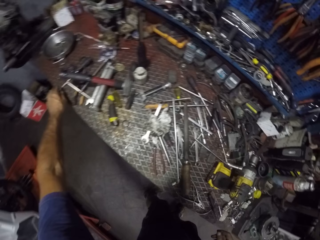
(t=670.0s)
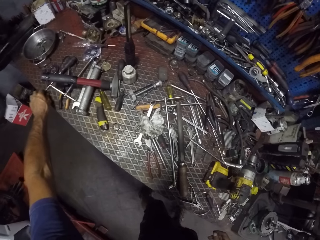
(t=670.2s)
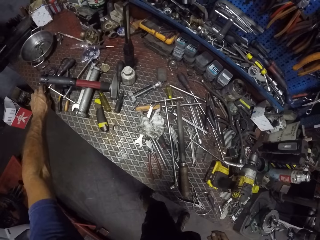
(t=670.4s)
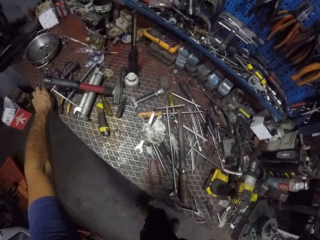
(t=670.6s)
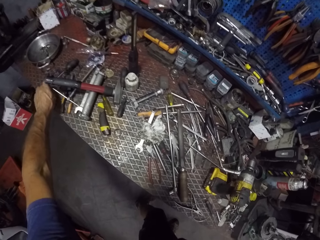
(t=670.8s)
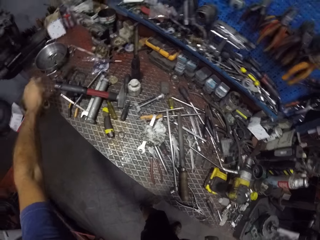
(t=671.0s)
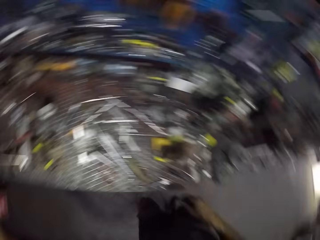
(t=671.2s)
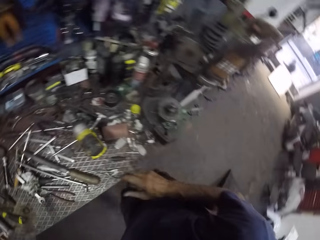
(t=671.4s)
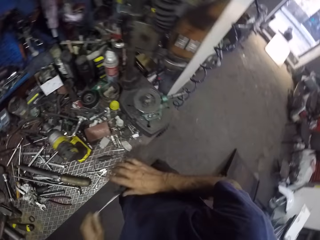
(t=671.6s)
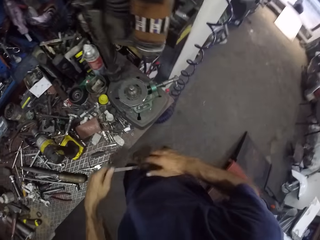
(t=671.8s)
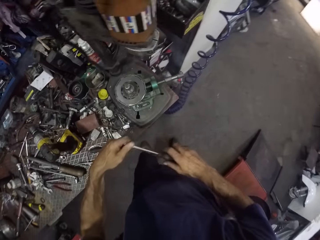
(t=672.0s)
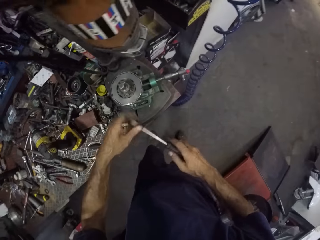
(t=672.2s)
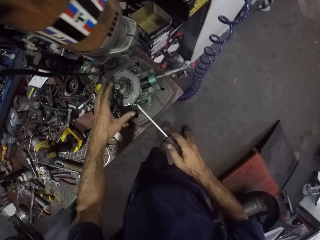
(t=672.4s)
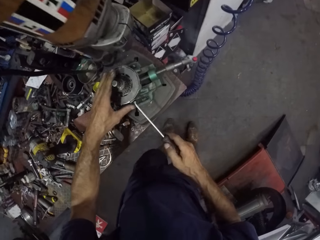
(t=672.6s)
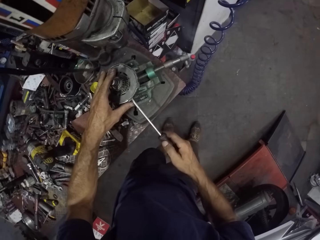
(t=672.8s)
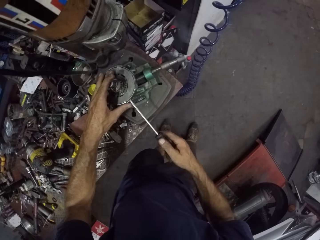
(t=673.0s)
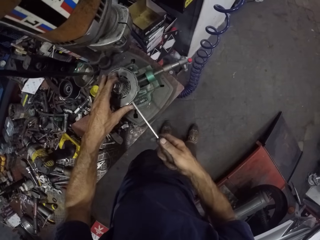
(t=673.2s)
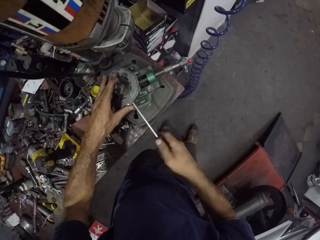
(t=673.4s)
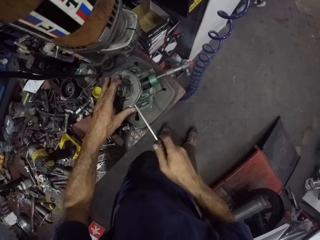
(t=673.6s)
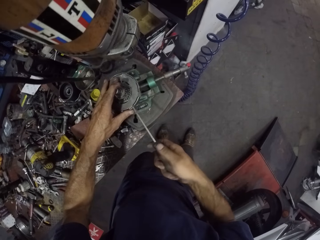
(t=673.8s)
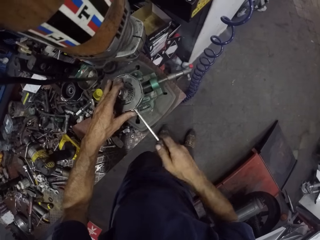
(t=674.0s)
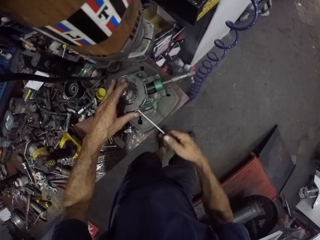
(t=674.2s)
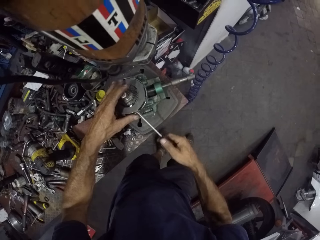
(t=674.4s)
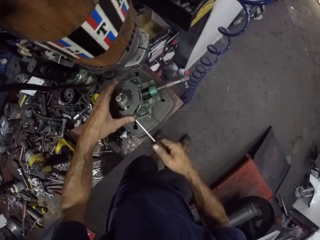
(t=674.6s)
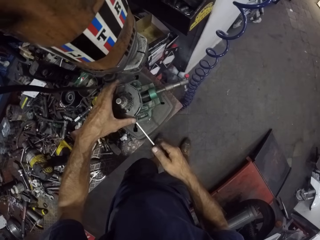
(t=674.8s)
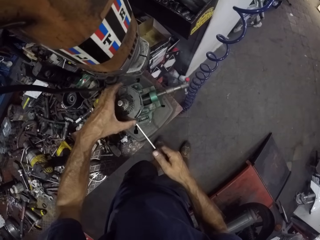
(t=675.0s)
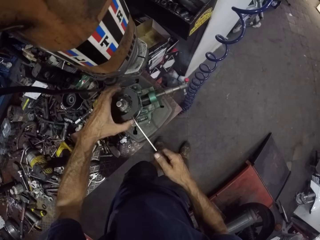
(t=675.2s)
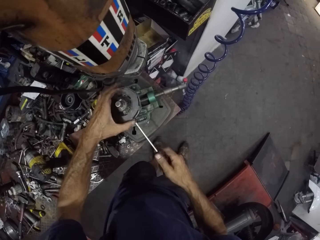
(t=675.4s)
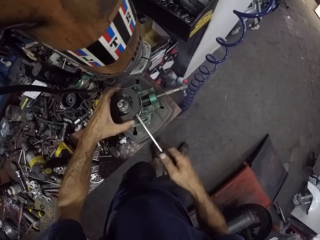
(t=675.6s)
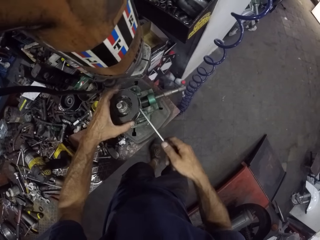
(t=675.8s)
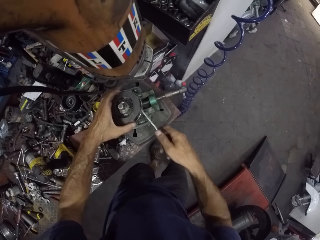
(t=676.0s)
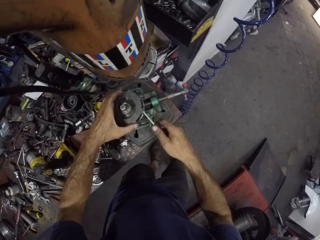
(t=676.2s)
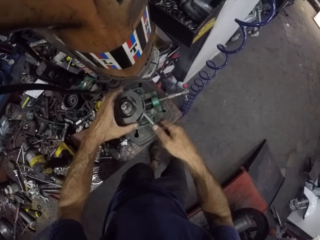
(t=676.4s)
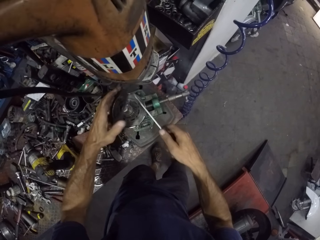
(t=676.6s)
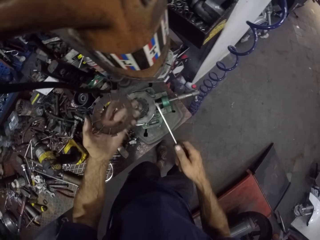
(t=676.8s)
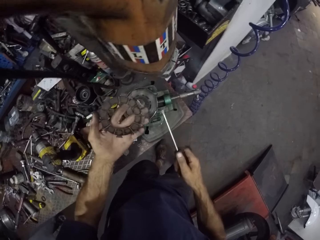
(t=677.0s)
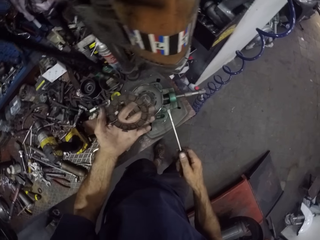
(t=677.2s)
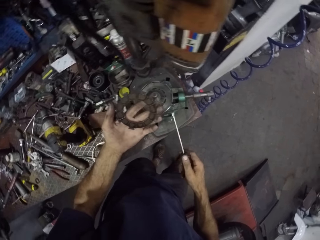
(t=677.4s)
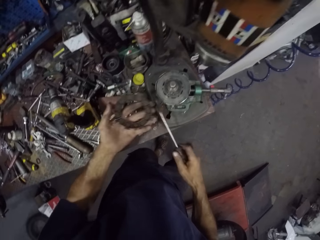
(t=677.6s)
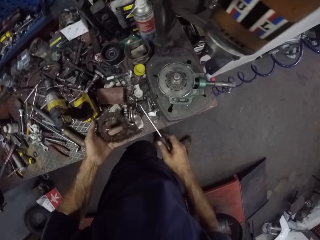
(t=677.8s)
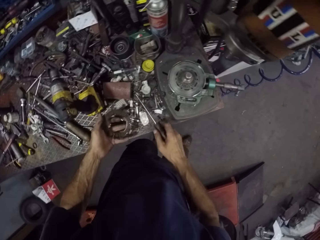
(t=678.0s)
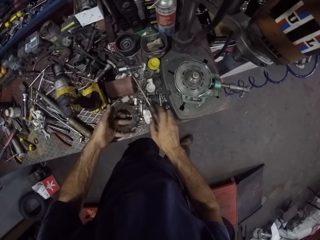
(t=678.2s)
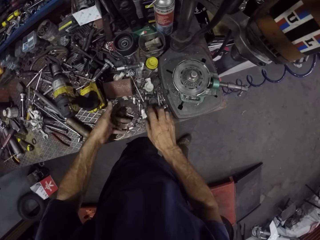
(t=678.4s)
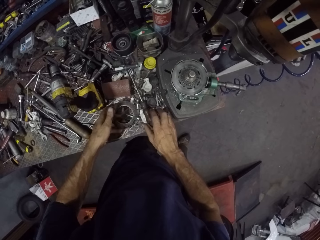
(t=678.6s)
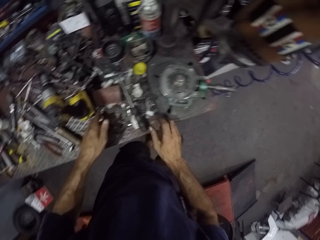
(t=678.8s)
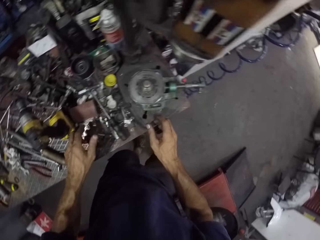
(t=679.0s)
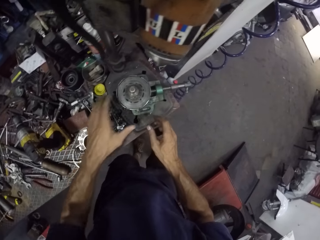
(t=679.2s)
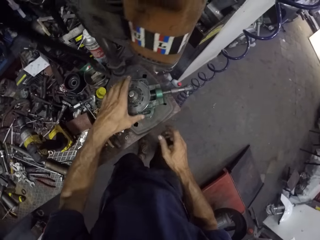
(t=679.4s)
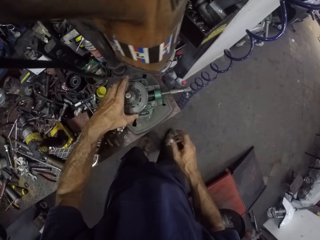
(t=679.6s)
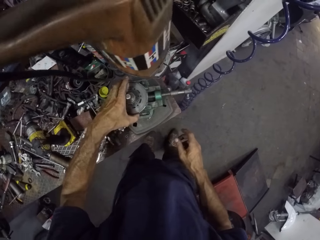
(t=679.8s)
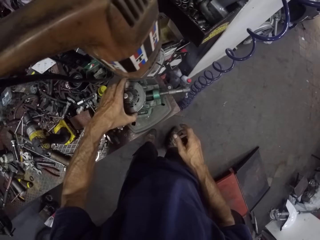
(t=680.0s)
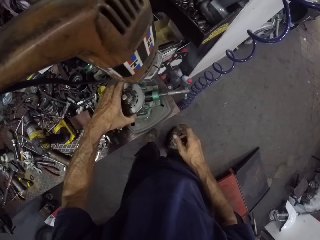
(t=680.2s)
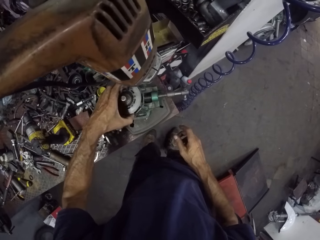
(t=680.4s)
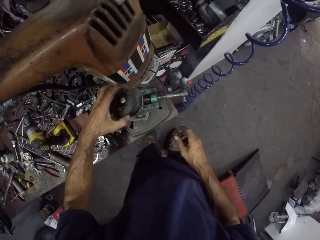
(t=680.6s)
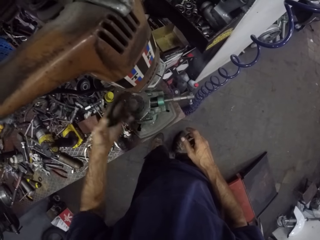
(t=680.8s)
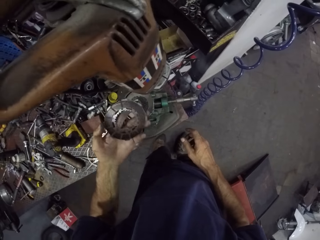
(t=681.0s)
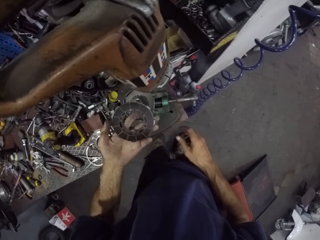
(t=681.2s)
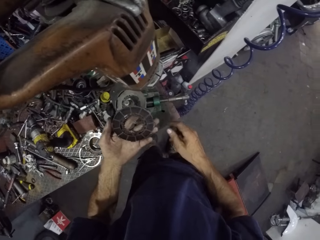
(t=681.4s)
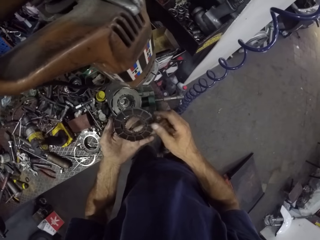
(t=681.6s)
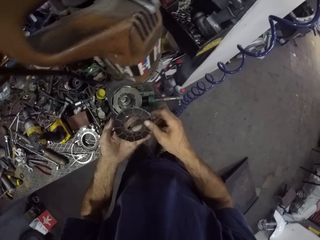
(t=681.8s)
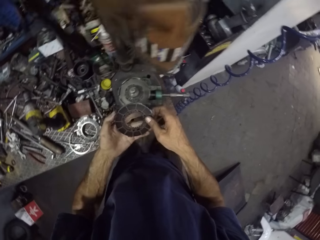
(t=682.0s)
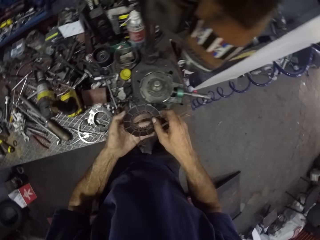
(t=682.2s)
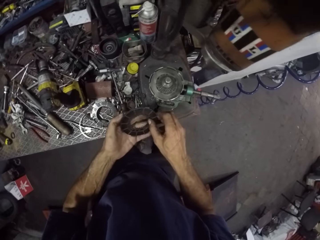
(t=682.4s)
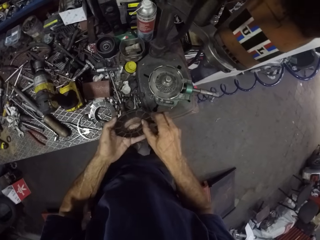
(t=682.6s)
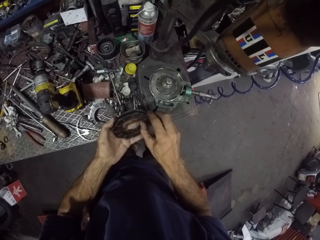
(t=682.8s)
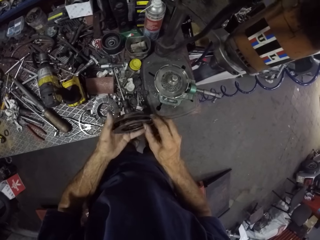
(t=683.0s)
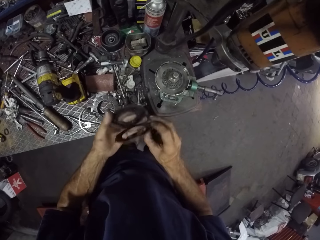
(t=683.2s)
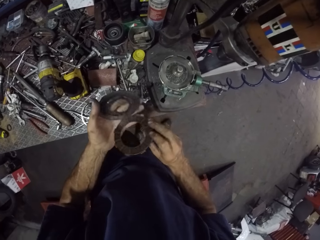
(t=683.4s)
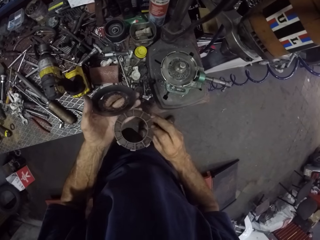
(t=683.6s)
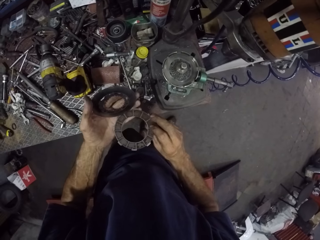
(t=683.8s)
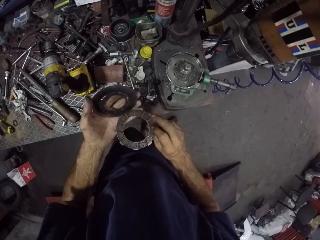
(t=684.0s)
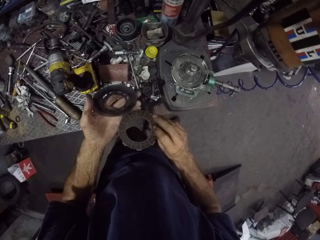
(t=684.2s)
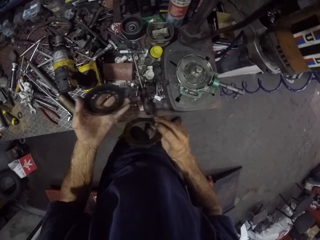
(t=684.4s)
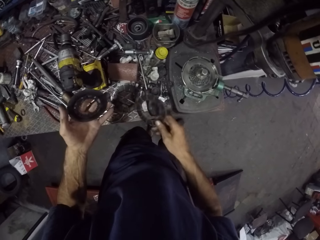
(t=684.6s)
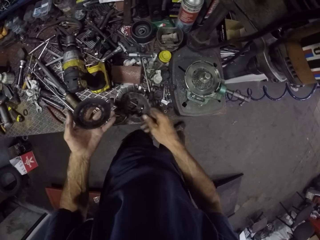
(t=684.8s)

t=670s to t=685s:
The camera wearer picks a screwdriver from the table with his left hand. He holds the screwdriver. He moves the screwdriver from his left hand to his right hand. He removes a ring from the clutch using the screwdriver in his right hand. He adjusts the clutch plate disc. He holds the ring with his left hand. He removes something from the clutch plate disc. He drops the ring and the screwdriver on the table using both hands. He removes rings from the clutch with his left hand. He separates the rings using his right hand. He opens something.

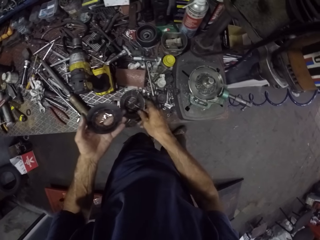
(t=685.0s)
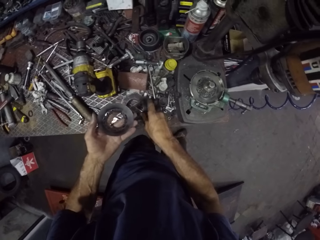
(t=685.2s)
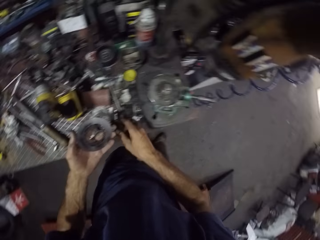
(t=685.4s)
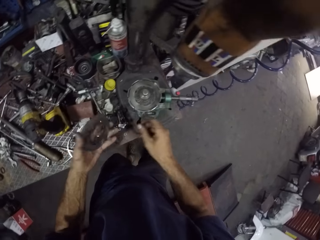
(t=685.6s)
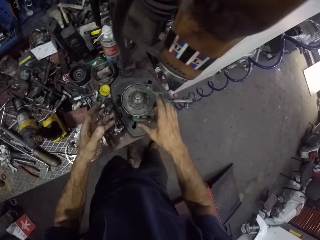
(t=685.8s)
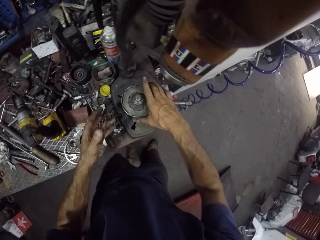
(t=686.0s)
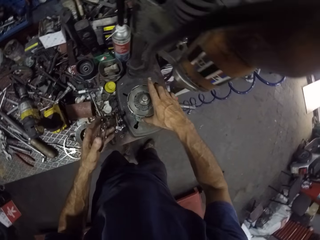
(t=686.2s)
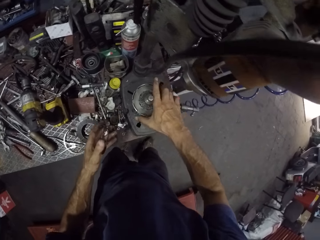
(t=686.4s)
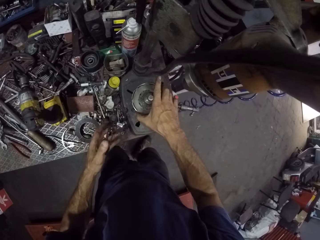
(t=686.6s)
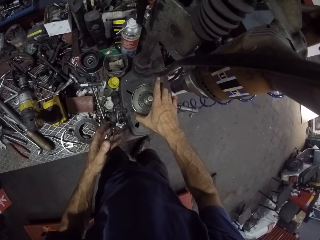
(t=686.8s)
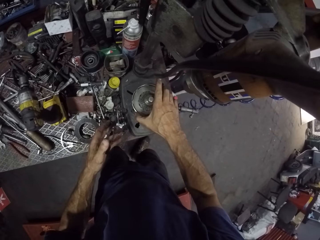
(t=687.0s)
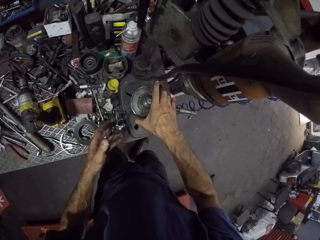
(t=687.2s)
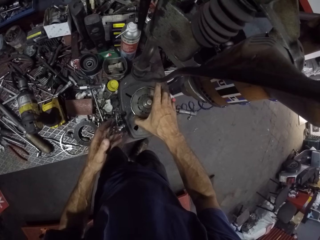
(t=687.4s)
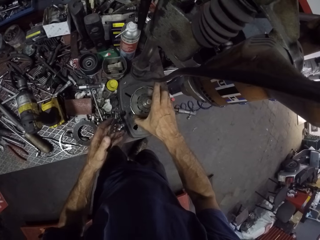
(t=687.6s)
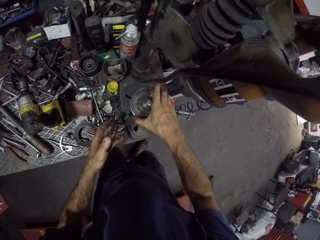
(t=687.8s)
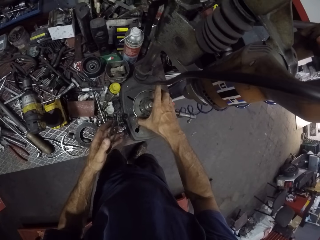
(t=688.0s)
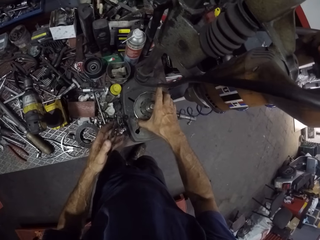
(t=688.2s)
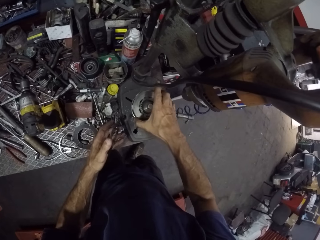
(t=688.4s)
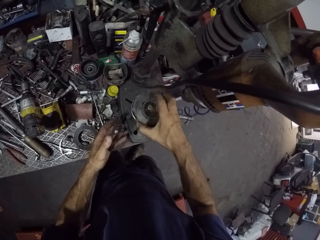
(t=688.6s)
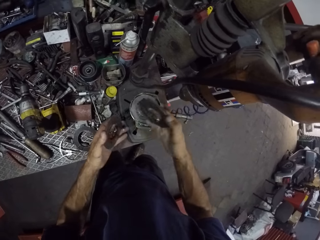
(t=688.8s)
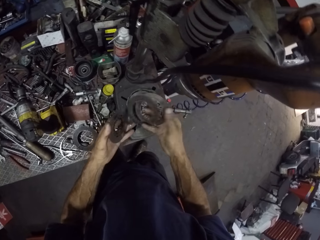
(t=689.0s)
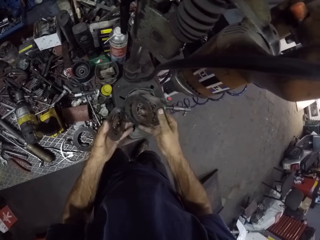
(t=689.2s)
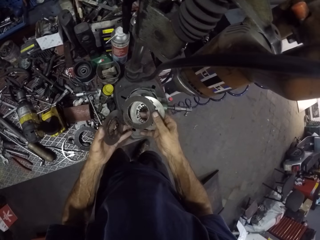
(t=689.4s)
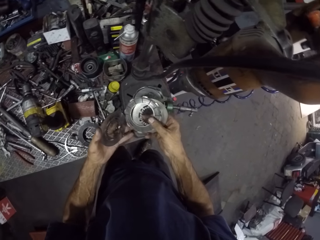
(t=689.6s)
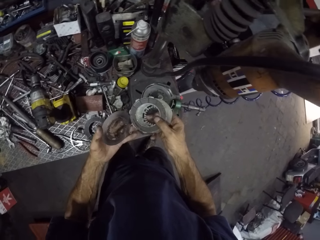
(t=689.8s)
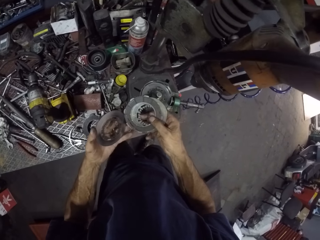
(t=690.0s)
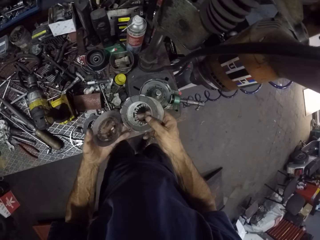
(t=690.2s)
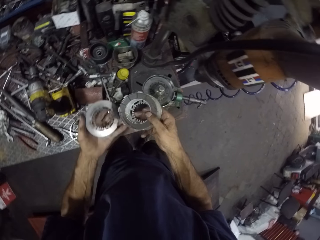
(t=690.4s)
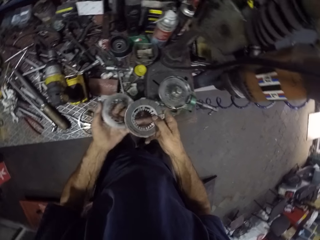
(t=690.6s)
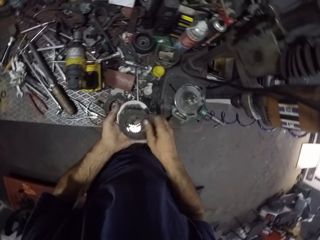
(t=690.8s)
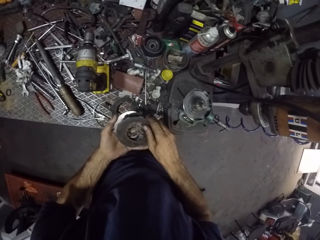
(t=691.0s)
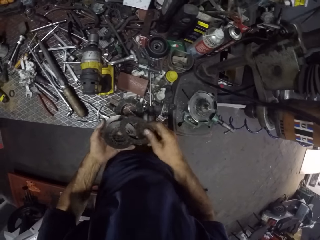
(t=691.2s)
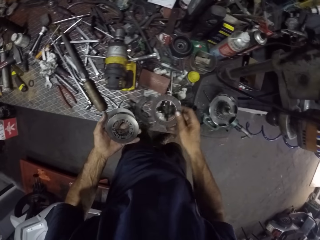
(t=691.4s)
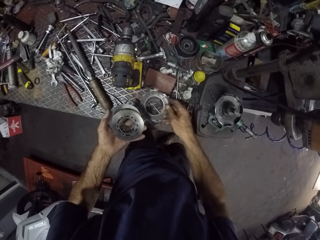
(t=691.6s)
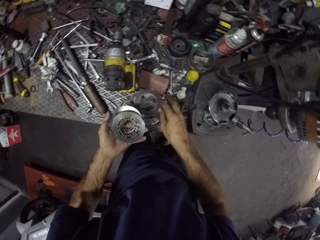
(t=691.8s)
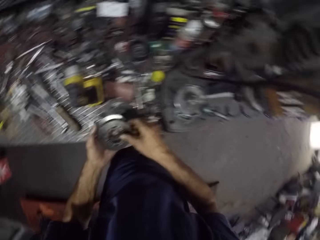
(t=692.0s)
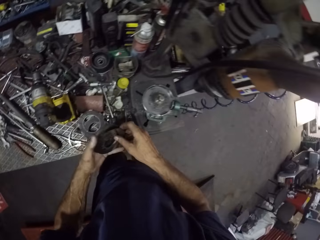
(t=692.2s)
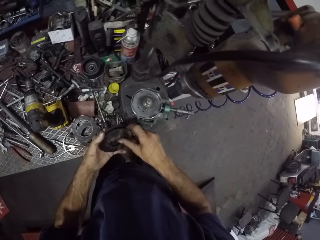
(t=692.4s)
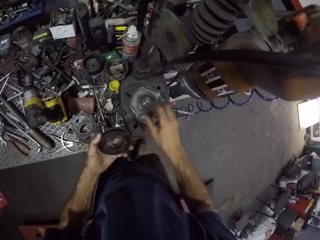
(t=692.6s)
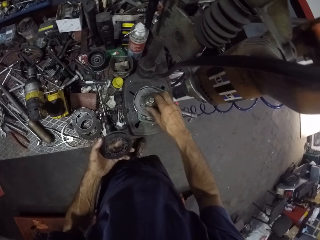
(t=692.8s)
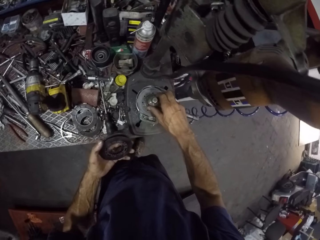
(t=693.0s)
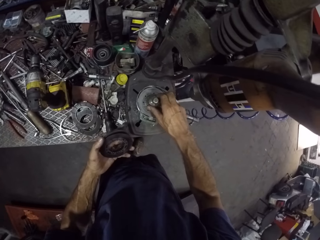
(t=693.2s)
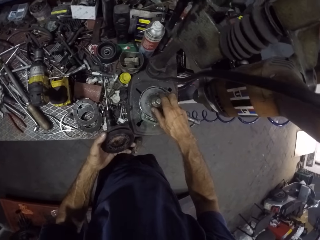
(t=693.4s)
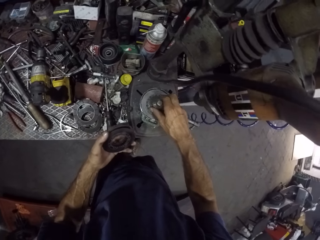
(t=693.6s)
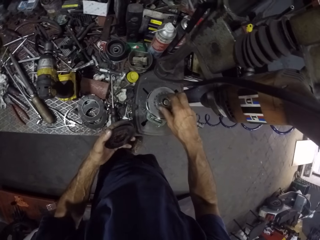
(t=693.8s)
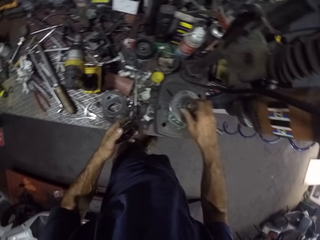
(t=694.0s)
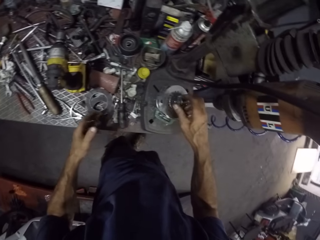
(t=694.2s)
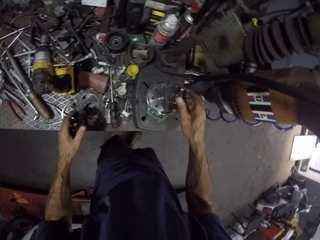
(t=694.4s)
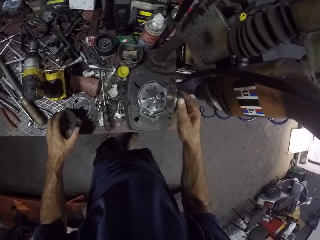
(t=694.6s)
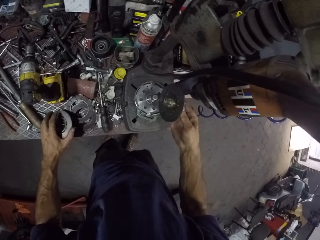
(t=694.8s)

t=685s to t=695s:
The camera wearer drops the ring on the table with his right hand. He removes rings from the clutch with his right hand. He moves the ring from his right hand to his left hand. He puts something together. He drops the ring on the table with his right hand. He holds the ring with both hands and removes a ring from the clutch with his right hand.
